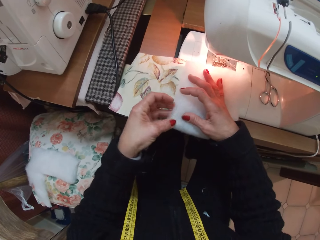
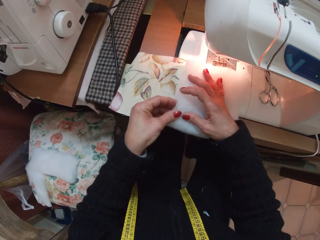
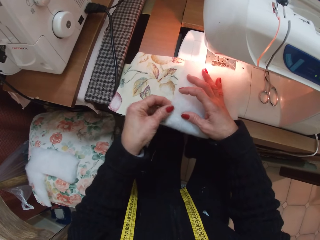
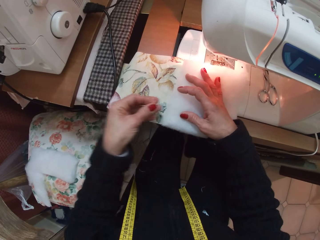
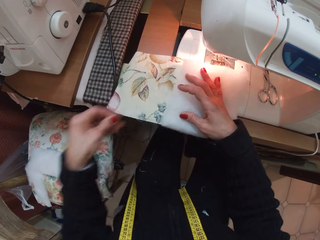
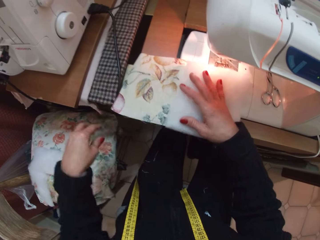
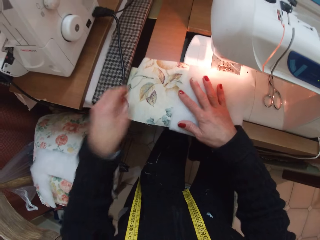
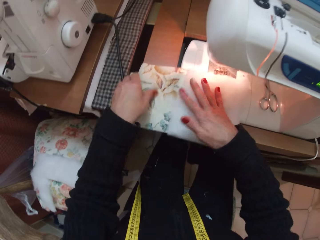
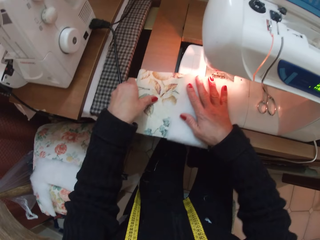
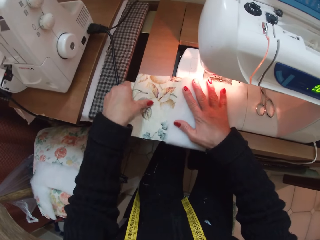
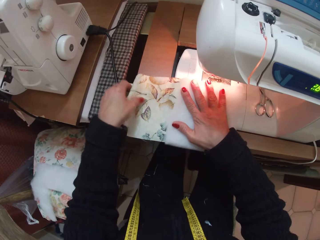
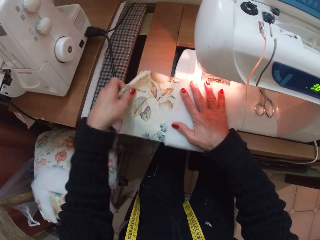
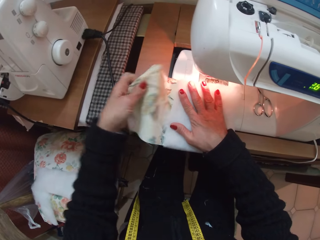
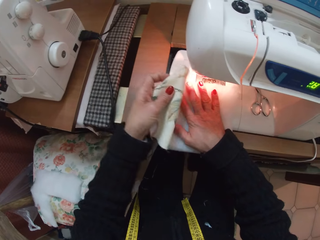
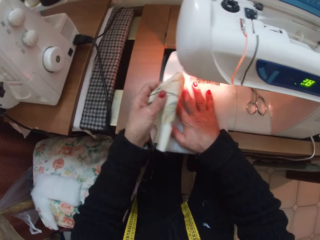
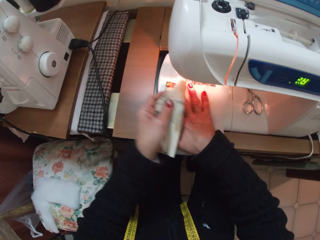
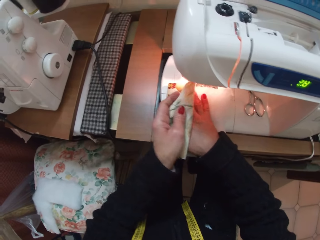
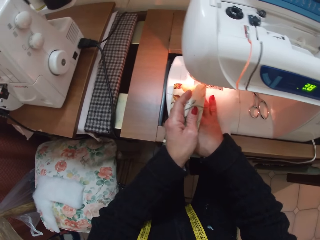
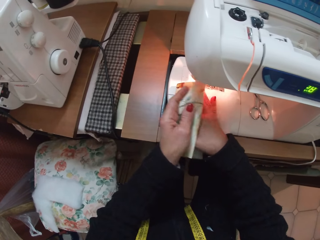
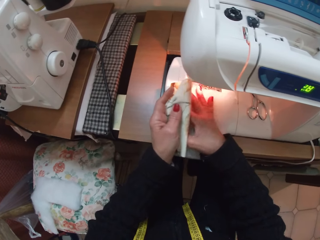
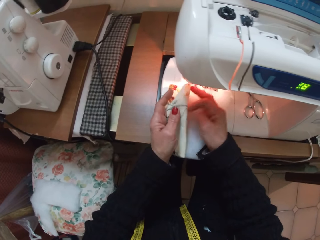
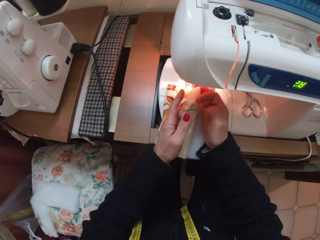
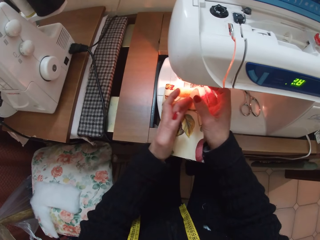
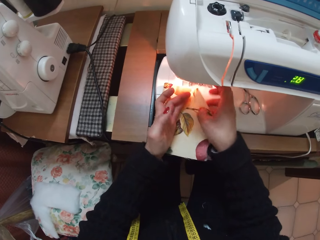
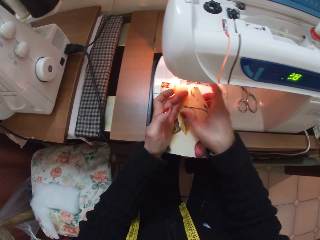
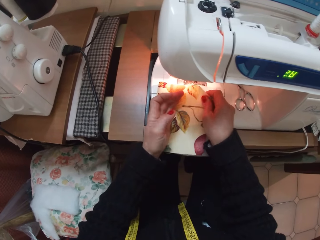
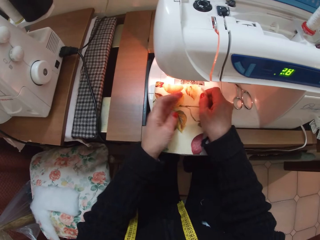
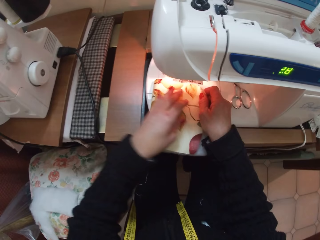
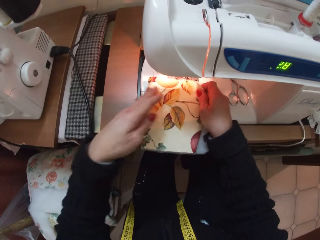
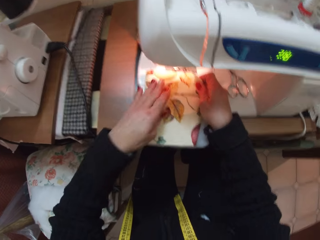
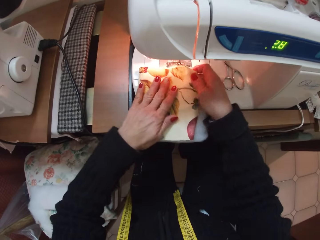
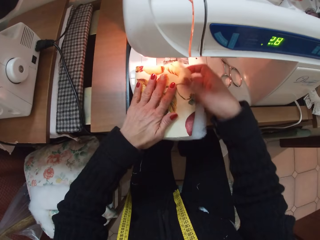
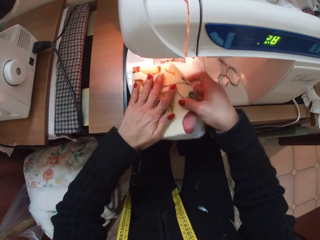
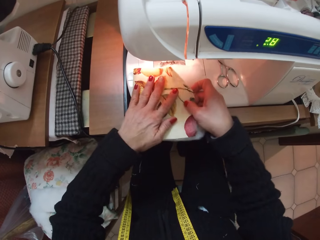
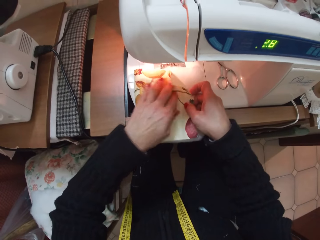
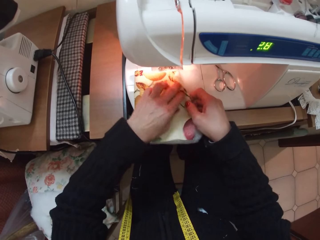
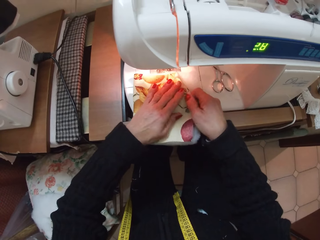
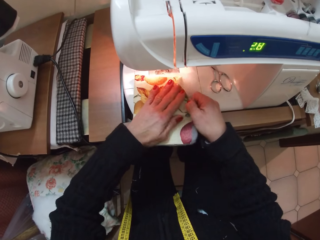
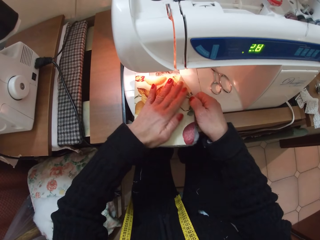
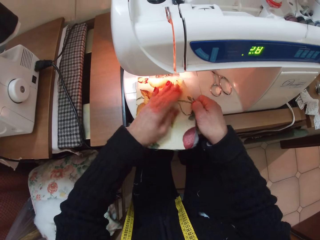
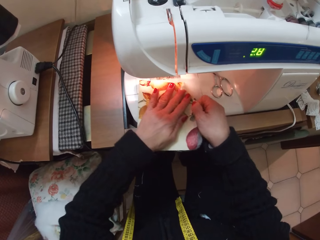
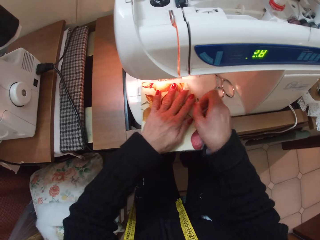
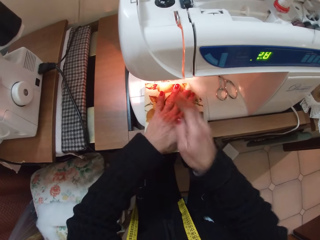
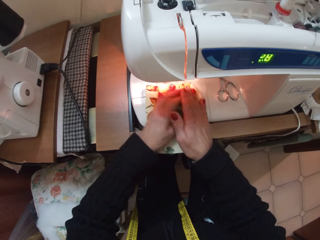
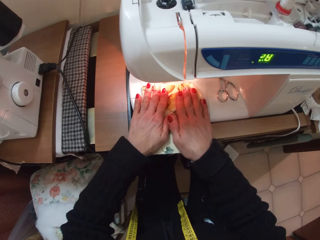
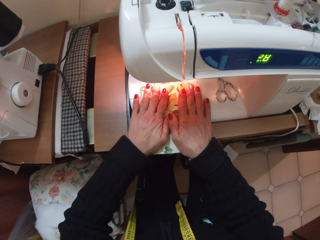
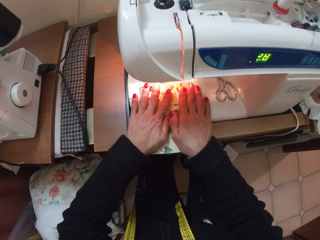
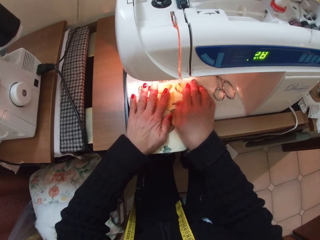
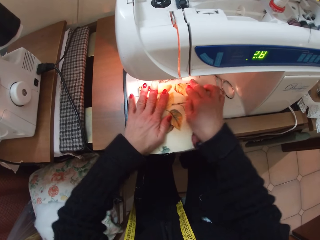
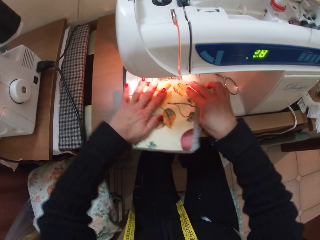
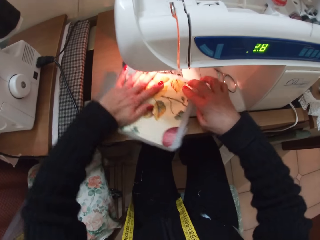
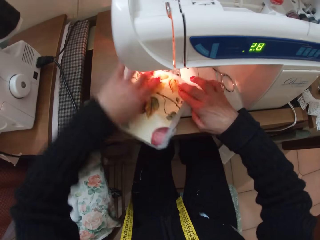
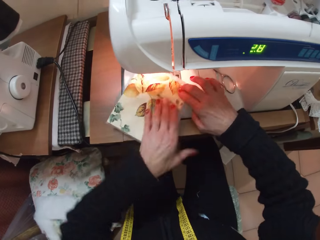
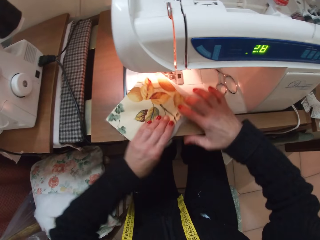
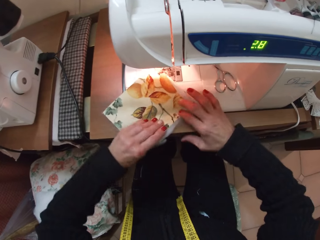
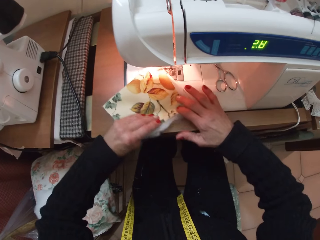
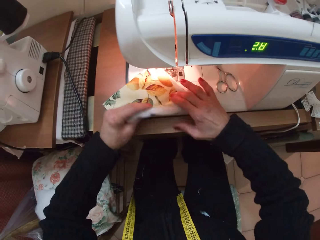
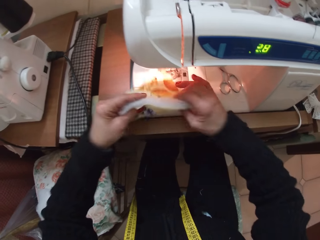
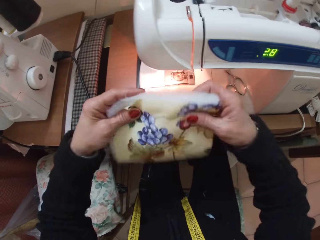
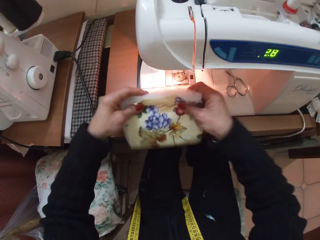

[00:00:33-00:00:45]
The camera wearer covers the cotton with the fabric.

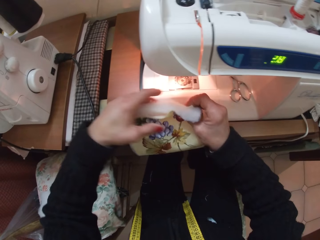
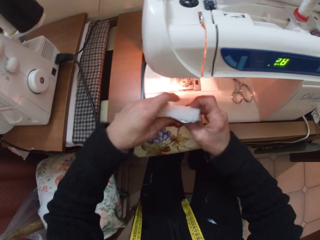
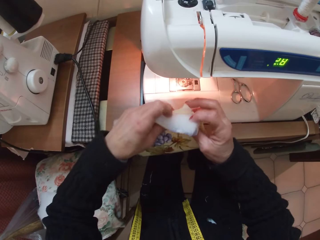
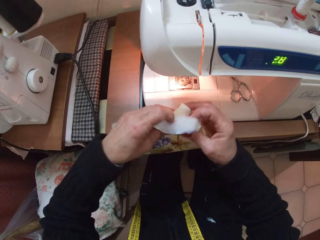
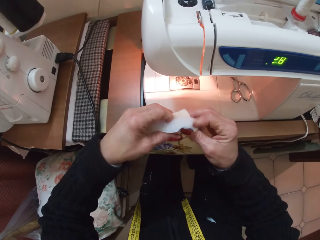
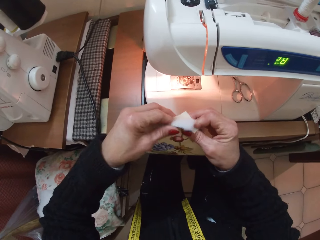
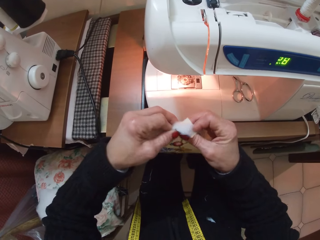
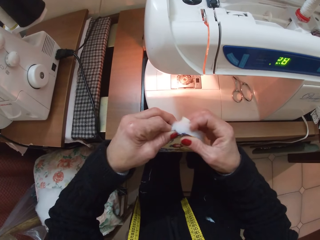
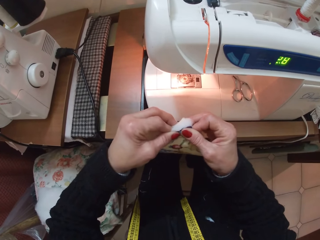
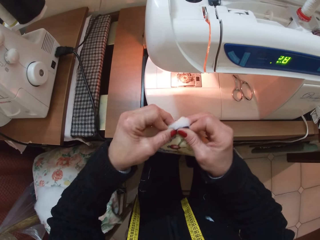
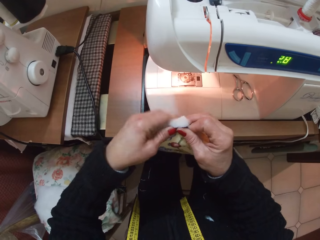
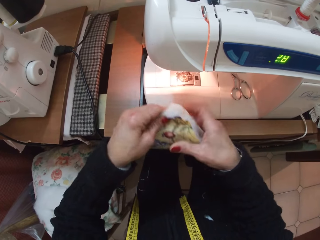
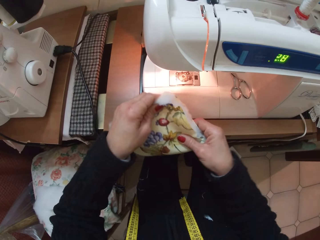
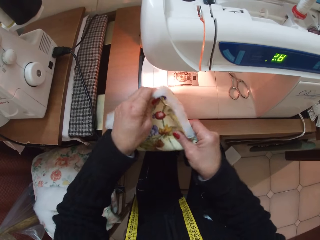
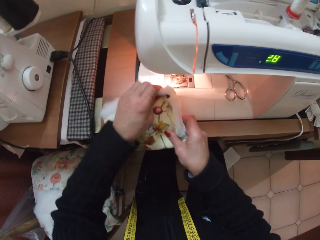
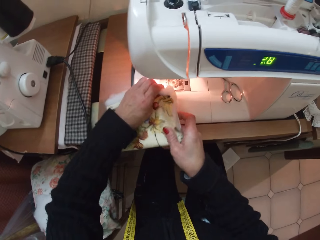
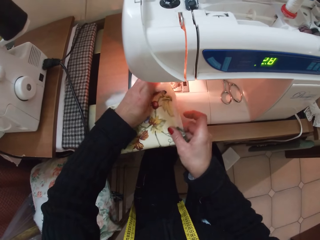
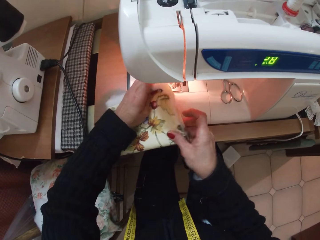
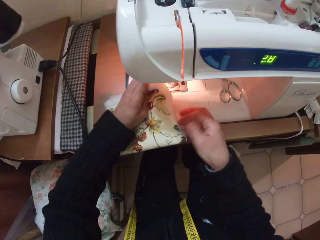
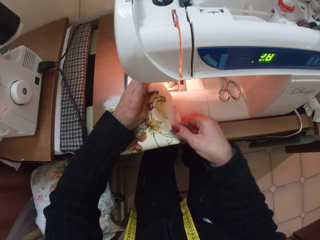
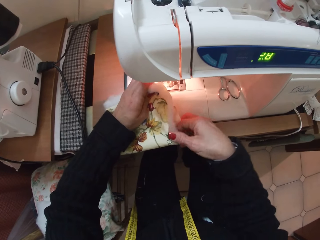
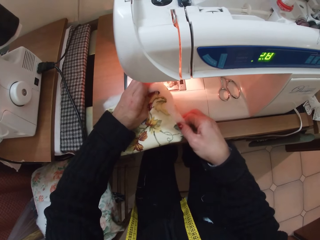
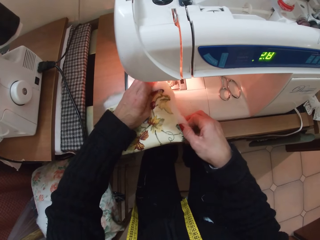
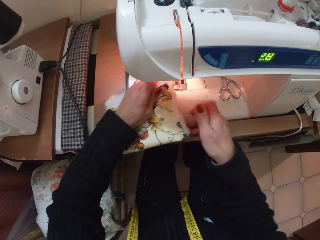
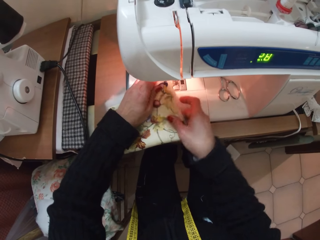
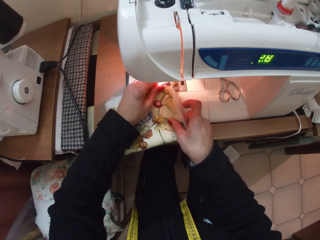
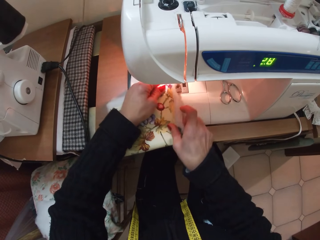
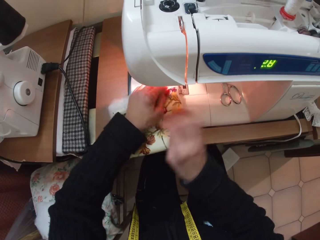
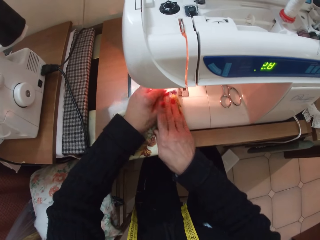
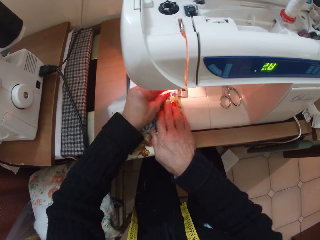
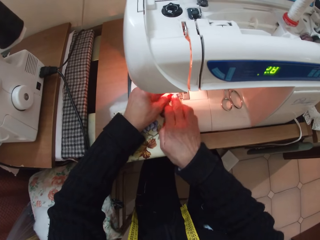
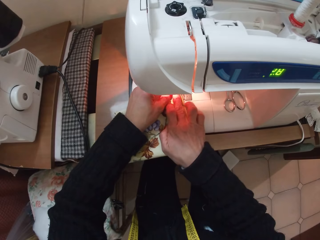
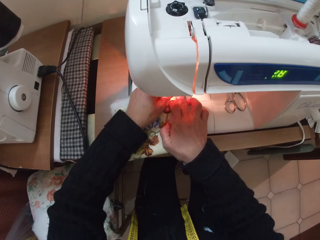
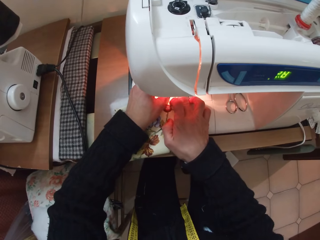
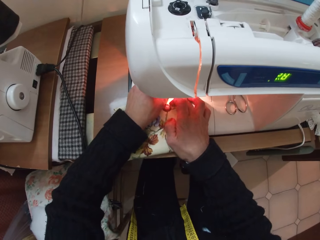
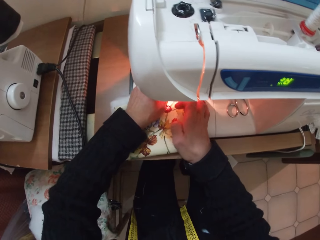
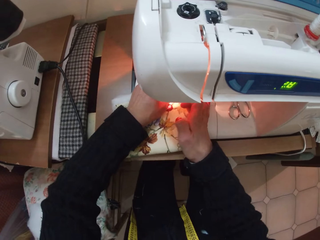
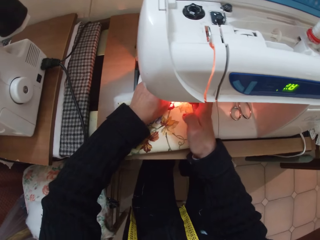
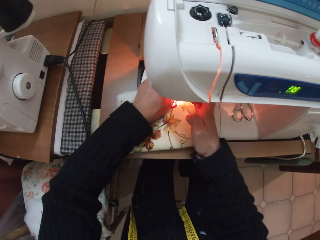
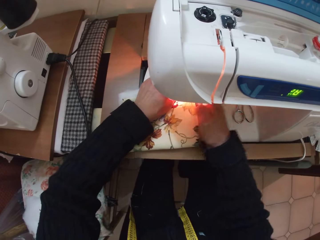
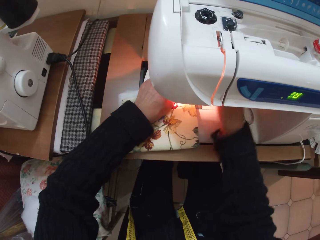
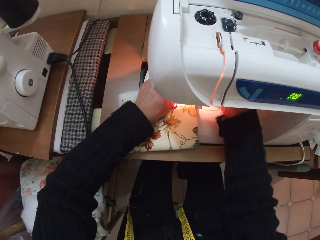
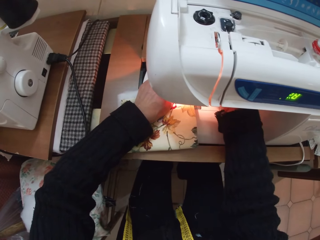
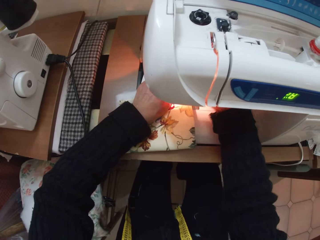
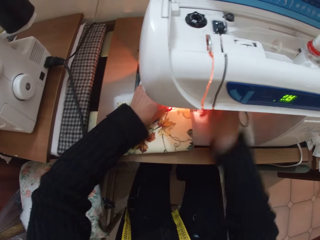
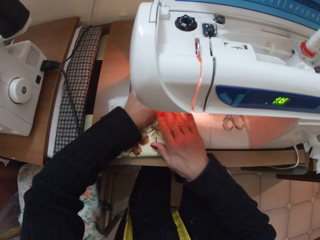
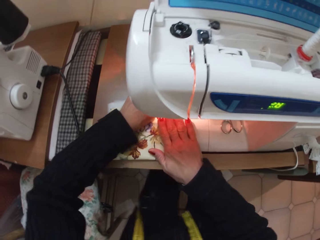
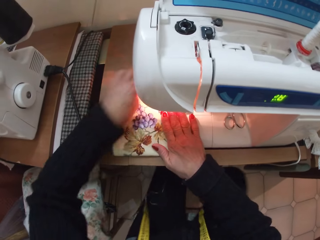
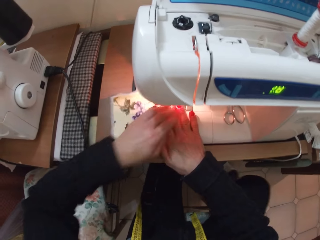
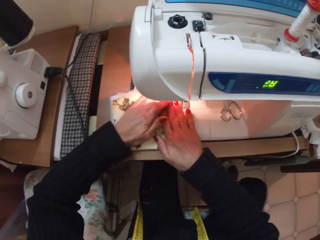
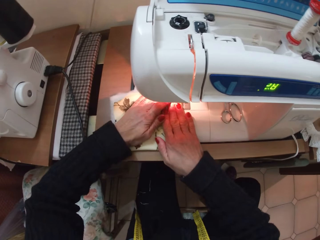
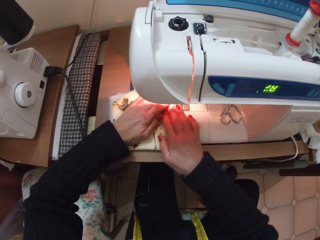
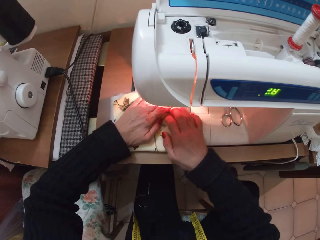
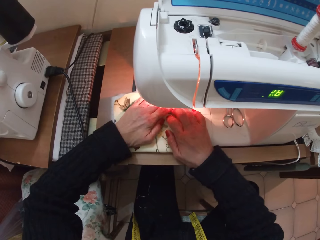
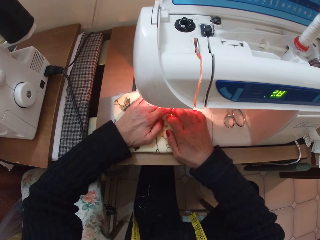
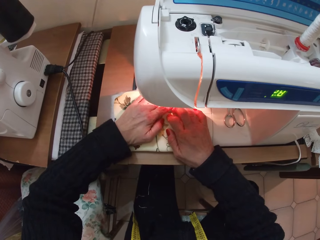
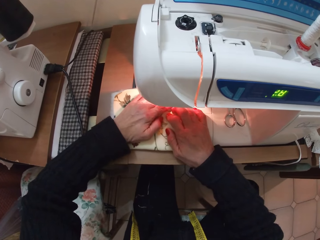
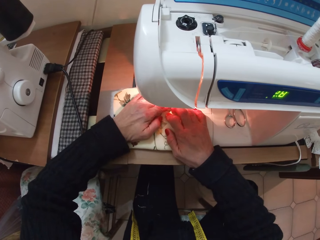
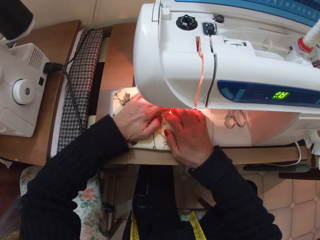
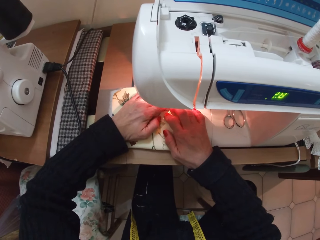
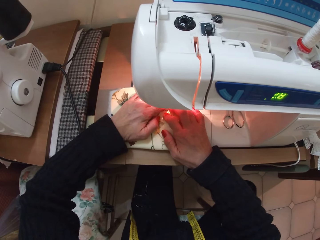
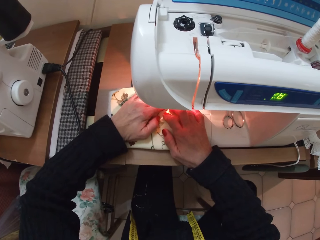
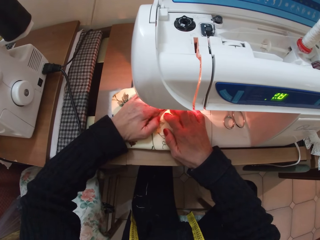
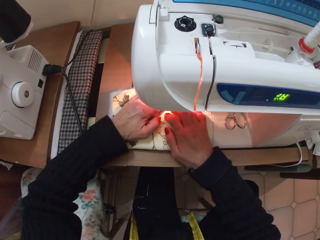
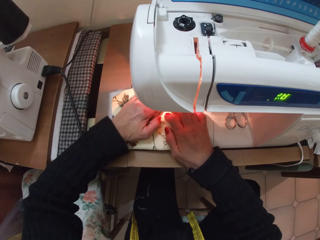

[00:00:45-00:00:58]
The camera wearer sews the sew-in interface and the piece of cloth into a fabric.
